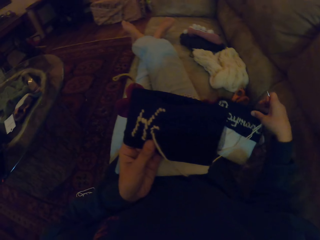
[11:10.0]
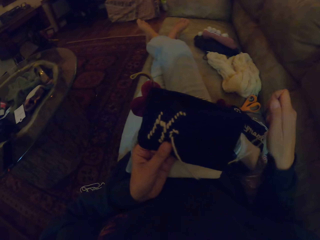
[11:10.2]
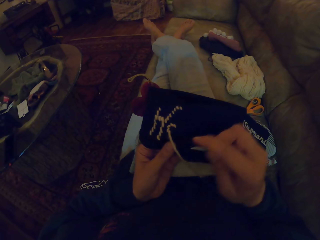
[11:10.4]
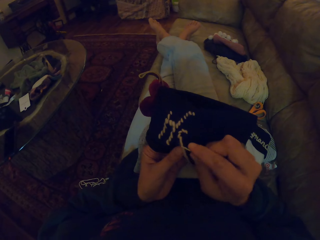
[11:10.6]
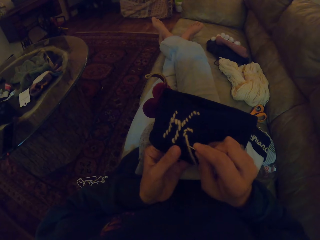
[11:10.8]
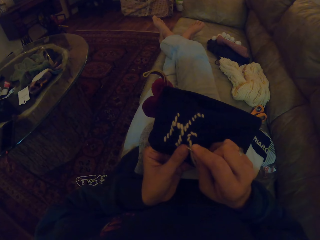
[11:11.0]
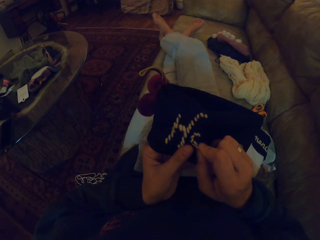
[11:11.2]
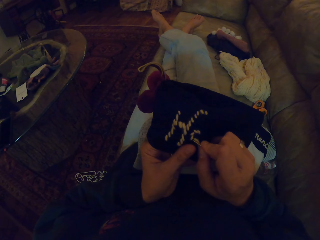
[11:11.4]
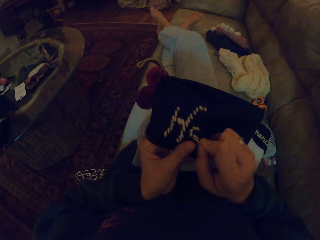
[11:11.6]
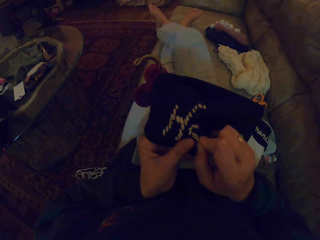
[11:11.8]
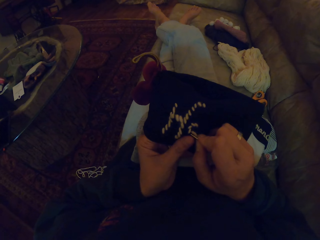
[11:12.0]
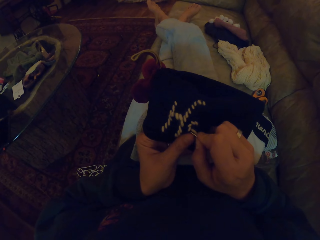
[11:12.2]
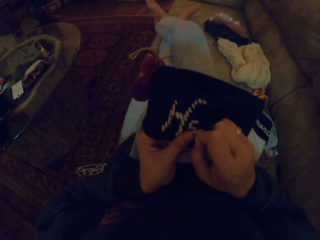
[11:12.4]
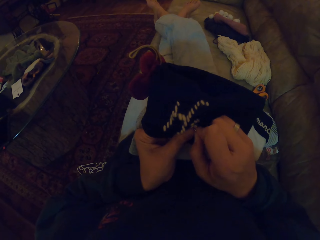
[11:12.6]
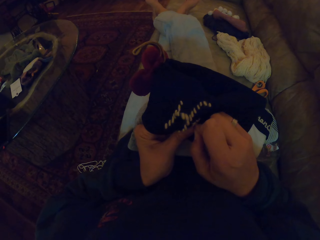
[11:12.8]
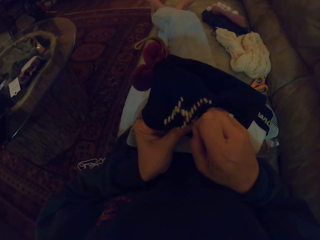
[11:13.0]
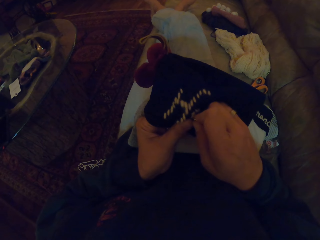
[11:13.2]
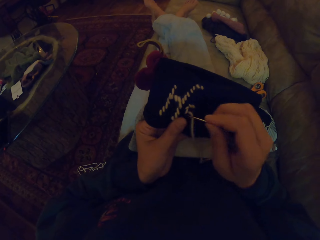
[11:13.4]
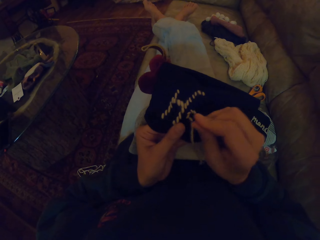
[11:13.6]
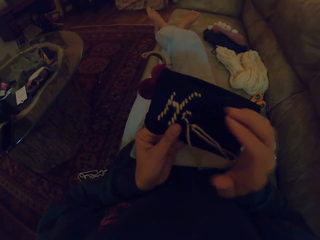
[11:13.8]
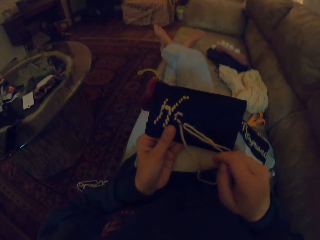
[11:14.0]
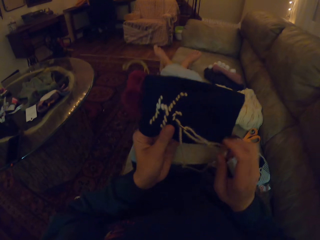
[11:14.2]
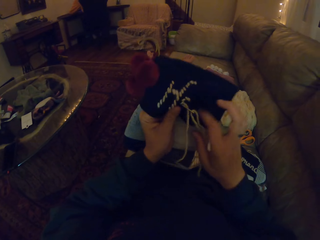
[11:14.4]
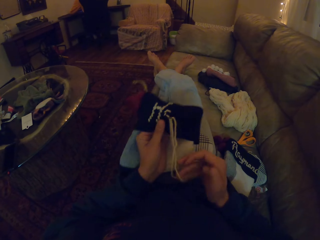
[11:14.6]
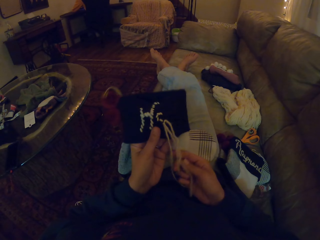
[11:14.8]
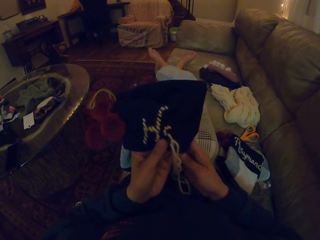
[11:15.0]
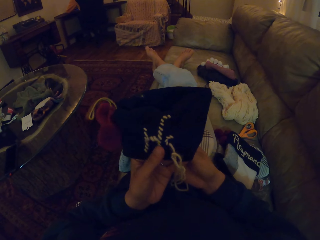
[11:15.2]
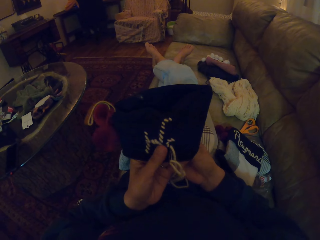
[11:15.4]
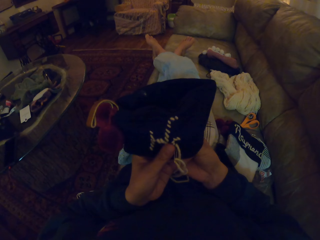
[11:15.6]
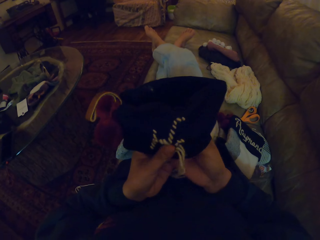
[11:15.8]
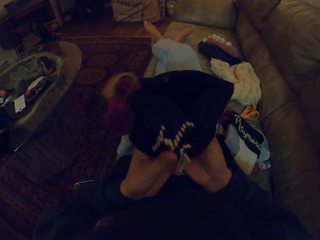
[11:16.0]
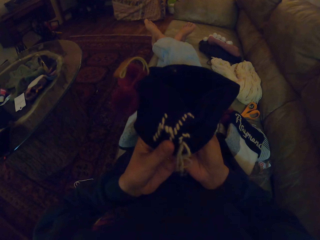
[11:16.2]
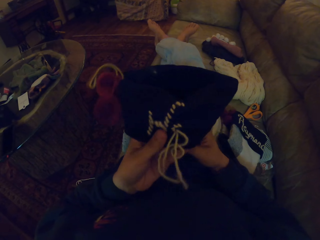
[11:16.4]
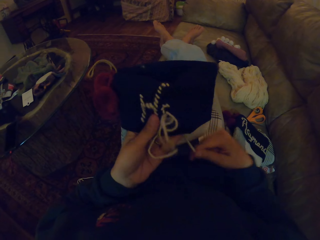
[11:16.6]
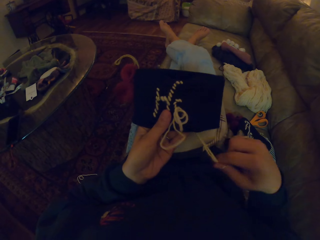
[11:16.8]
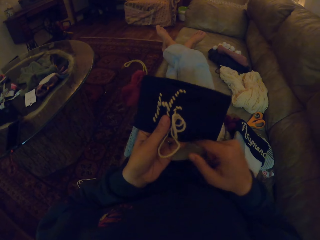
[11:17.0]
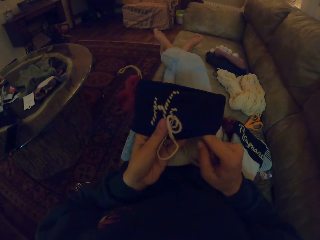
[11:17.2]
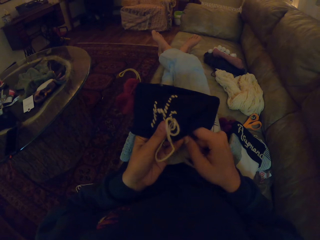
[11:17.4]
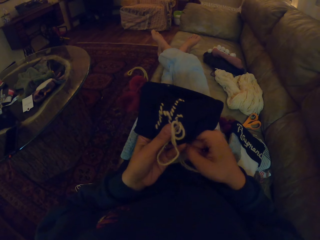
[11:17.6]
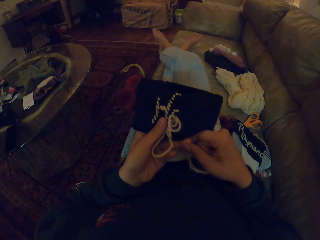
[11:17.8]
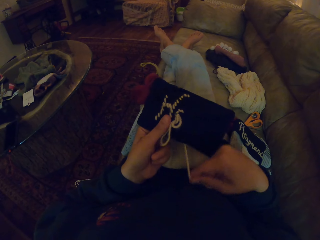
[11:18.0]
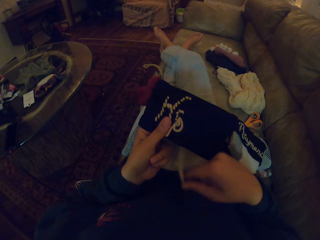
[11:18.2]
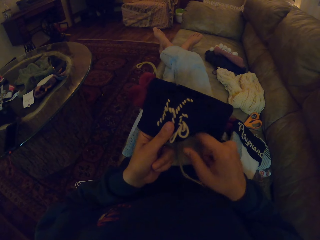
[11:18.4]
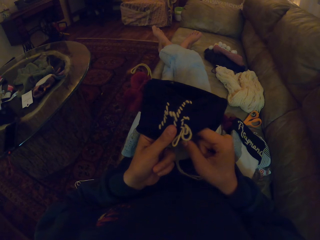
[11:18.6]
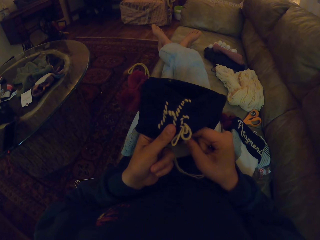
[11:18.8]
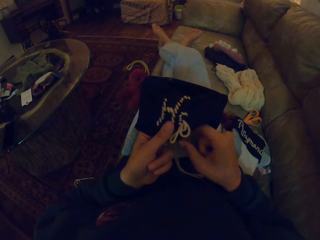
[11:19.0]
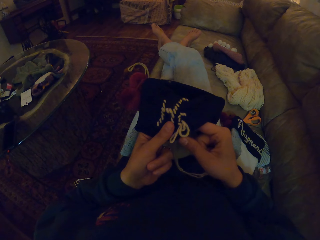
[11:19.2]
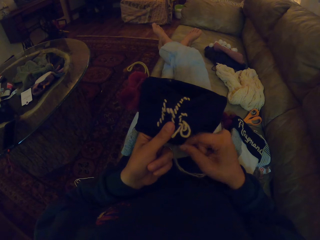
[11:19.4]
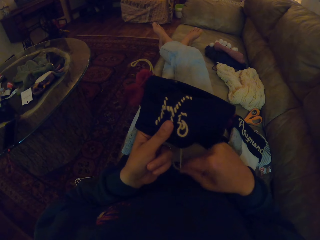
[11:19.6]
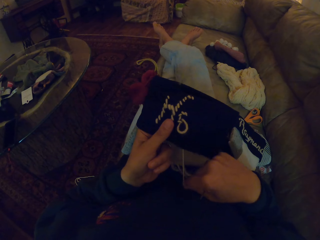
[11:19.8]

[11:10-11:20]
The camera wearer drops the cloth. They stitch the crochet.

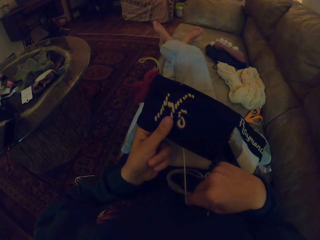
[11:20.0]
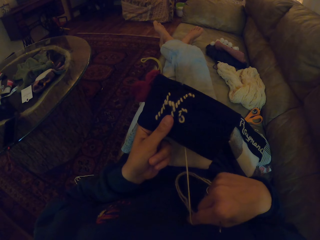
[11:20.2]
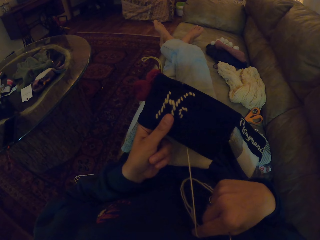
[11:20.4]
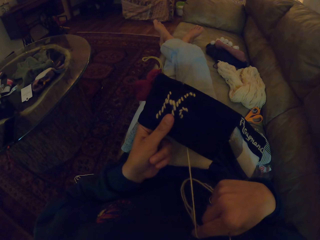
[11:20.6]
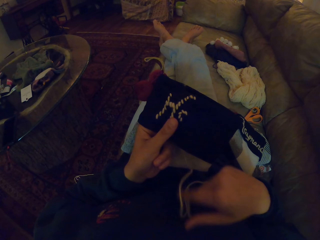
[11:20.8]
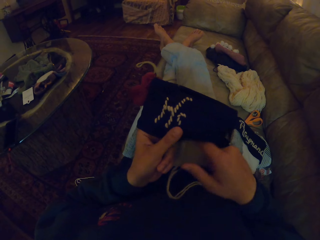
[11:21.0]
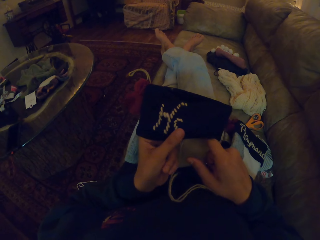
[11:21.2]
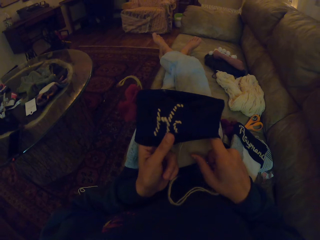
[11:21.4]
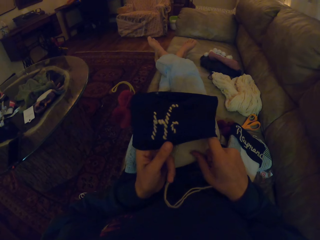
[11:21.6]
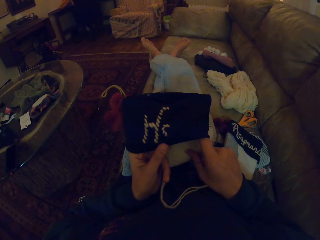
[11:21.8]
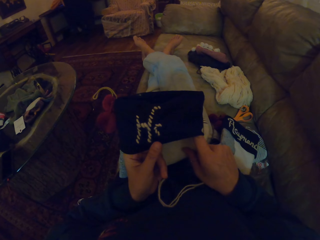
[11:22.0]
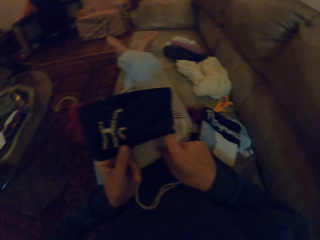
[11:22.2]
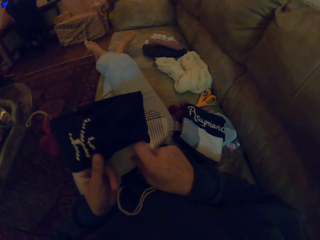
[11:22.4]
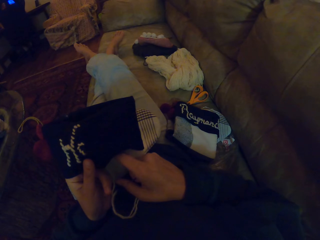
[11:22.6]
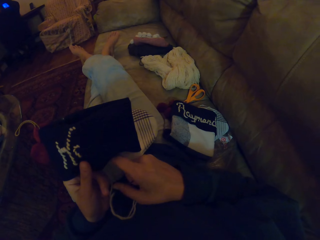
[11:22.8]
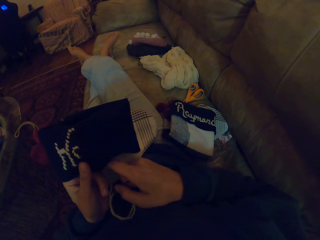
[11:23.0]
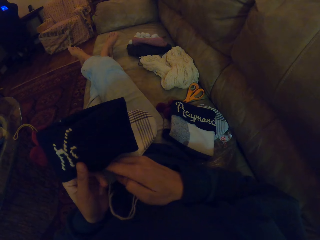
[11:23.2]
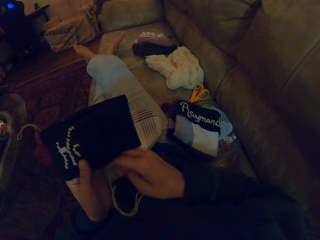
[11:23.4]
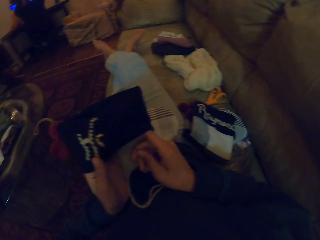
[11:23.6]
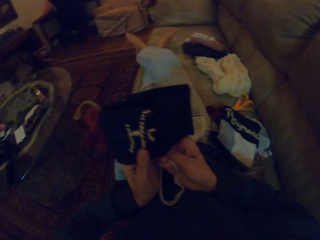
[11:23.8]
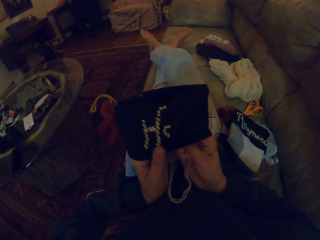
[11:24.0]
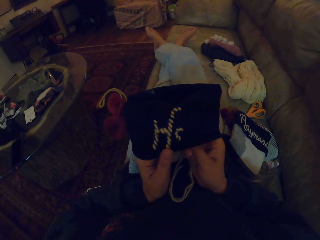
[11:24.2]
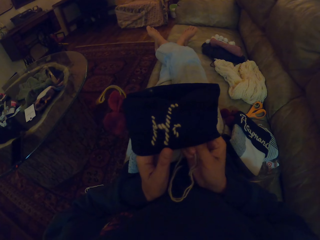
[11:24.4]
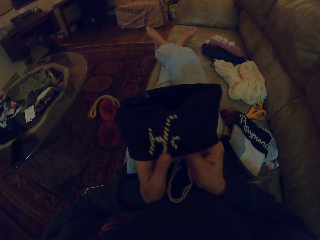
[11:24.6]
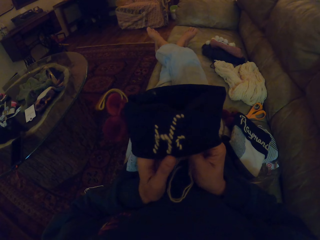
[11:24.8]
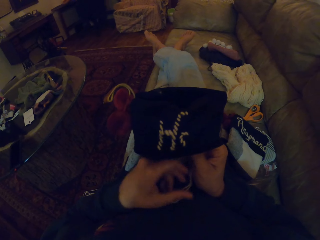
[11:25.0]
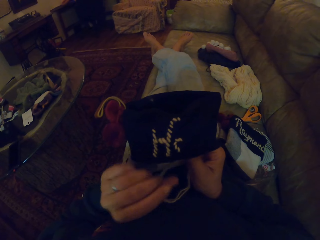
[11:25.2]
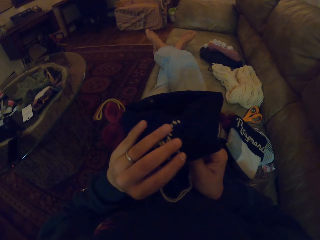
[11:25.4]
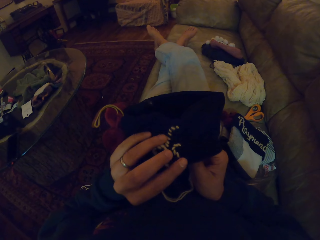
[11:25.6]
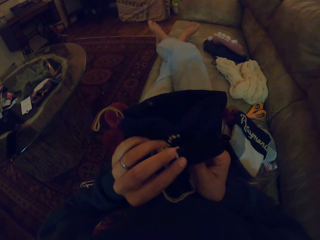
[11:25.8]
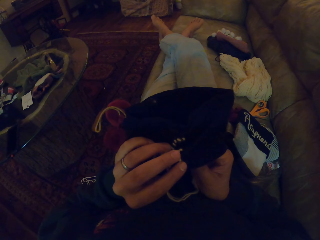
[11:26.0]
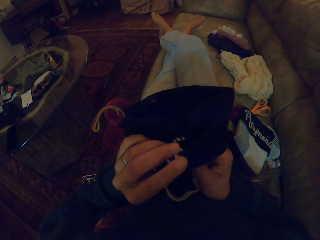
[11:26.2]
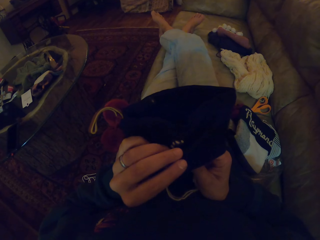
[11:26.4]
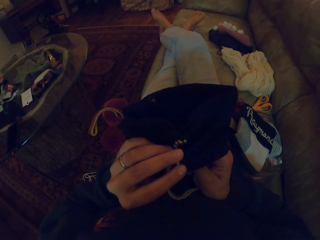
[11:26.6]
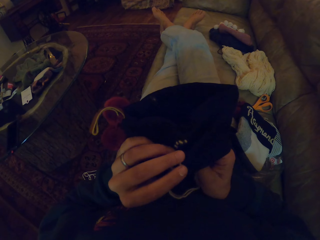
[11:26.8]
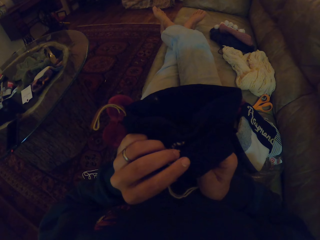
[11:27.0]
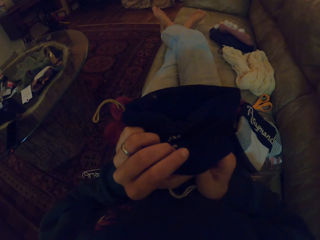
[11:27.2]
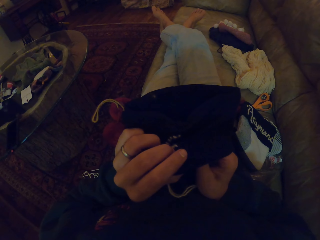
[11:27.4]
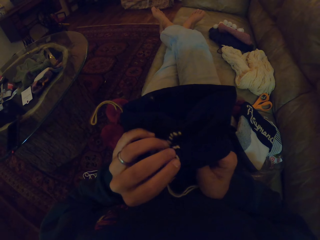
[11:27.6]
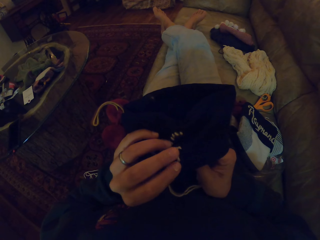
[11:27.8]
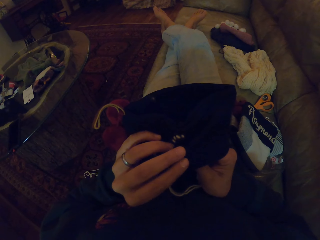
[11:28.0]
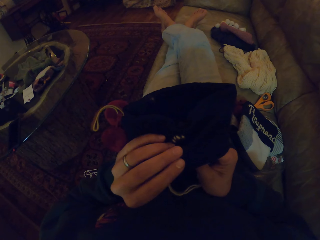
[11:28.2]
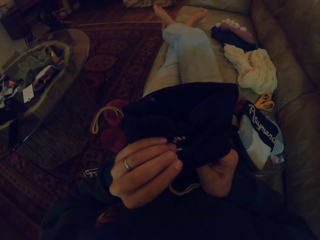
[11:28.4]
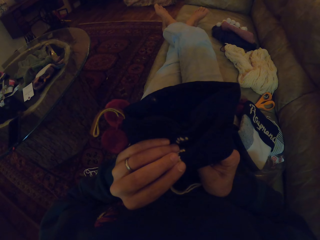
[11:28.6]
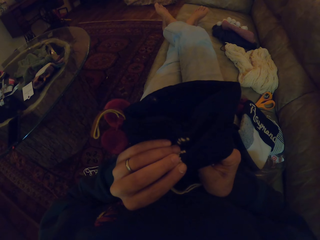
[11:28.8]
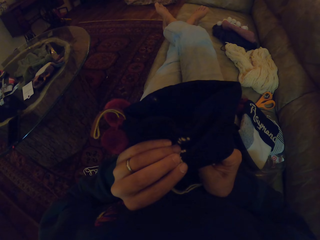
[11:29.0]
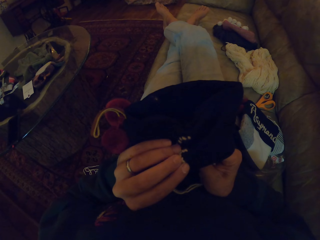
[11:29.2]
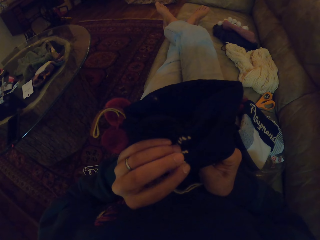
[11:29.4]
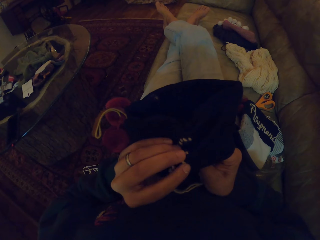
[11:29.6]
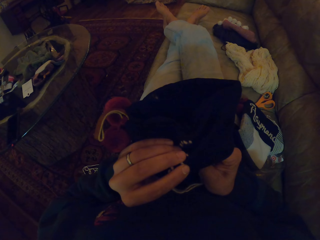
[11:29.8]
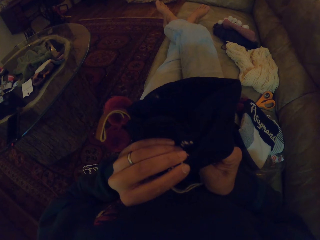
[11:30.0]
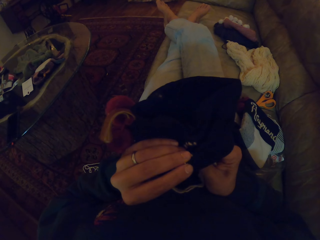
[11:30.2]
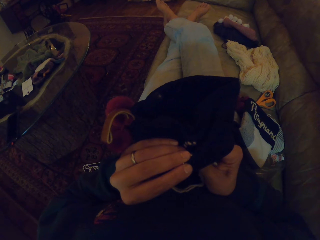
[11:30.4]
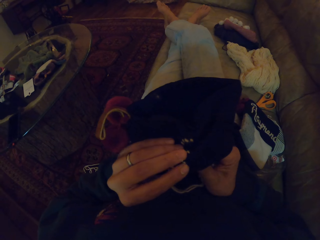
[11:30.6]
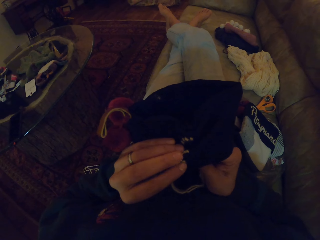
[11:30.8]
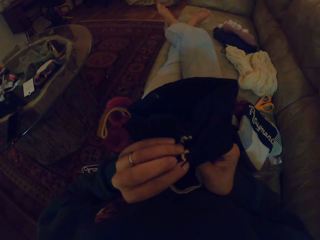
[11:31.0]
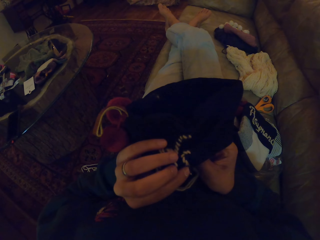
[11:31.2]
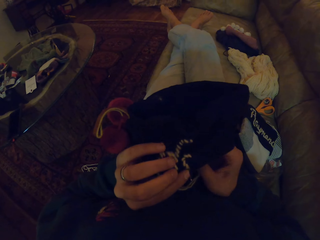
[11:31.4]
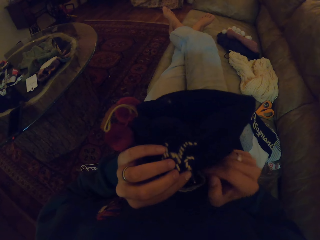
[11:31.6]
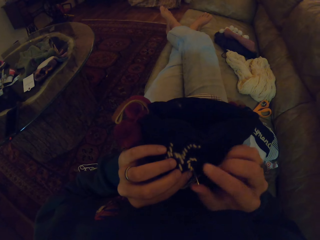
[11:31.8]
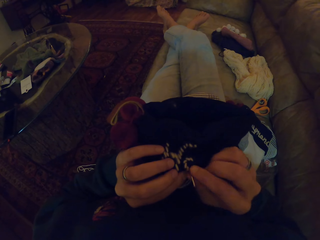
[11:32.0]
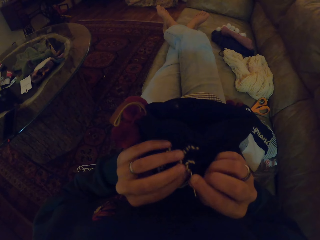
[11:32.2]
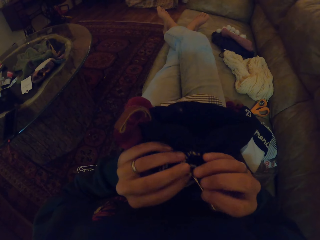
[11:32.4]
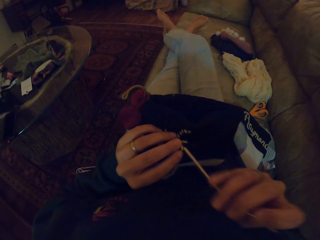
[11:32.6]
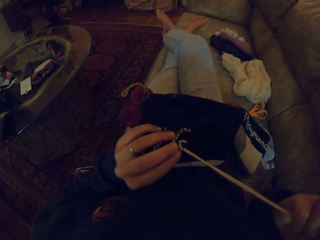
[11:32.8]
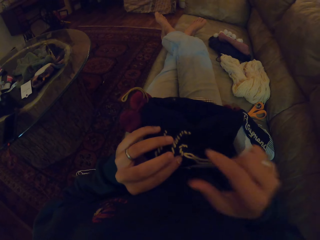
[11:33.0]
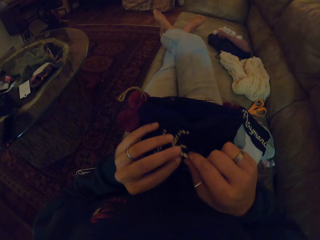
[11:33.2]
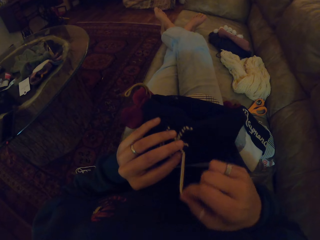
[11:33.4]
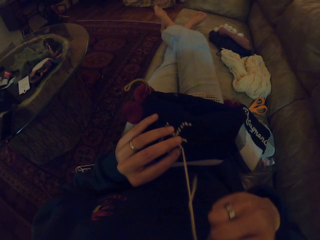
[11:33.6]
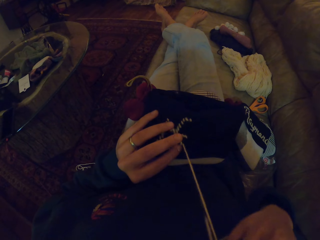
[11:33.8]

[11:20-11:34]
The camera wearer looks at the piece of cloth. They sew the crochet.
